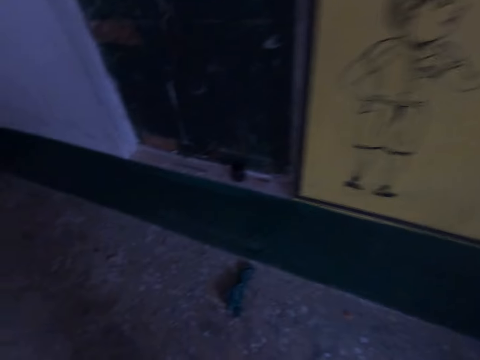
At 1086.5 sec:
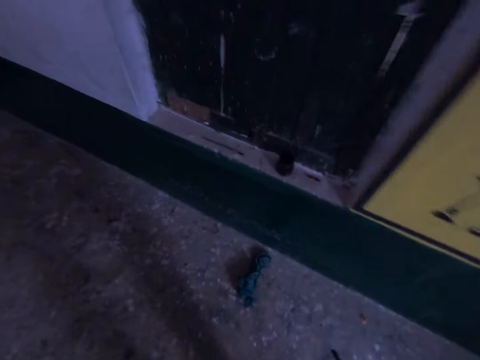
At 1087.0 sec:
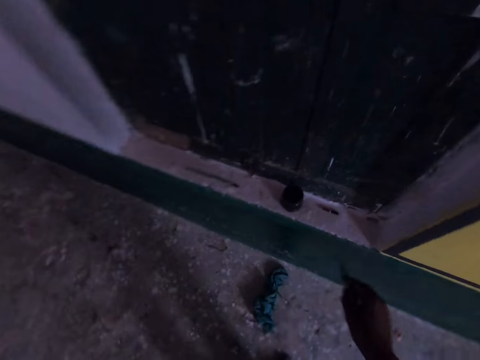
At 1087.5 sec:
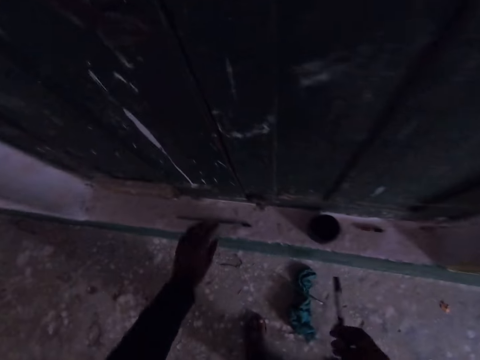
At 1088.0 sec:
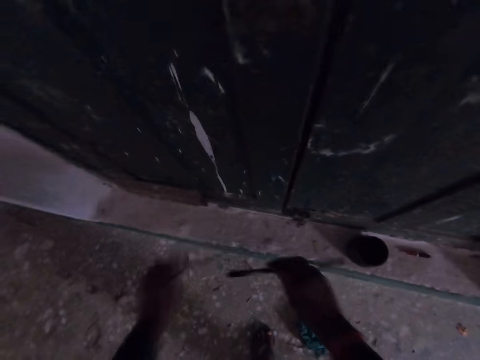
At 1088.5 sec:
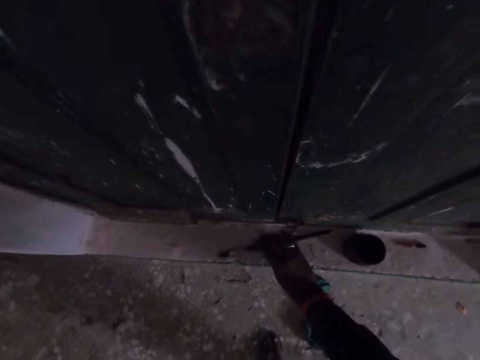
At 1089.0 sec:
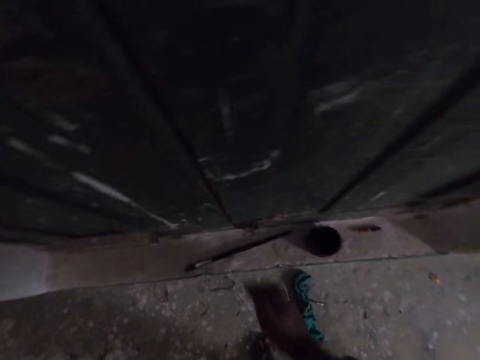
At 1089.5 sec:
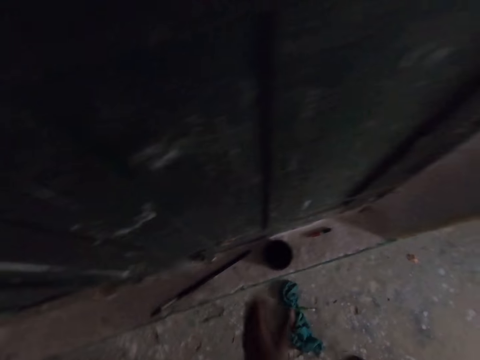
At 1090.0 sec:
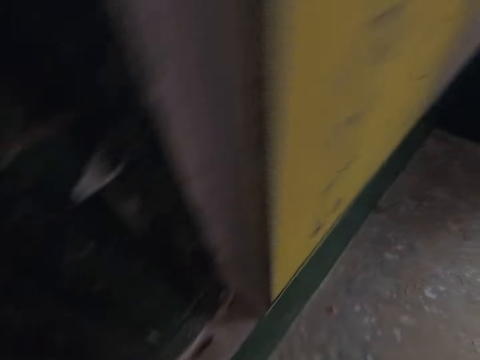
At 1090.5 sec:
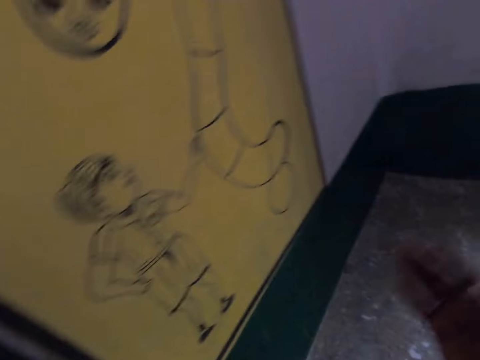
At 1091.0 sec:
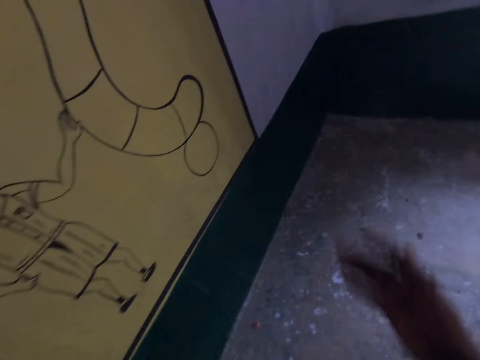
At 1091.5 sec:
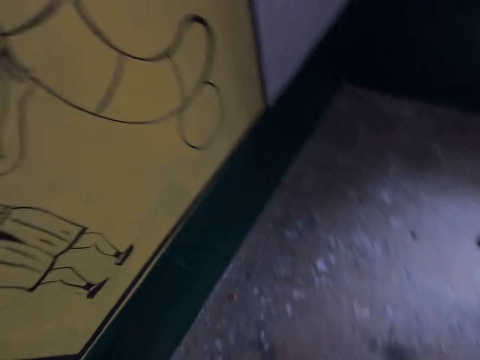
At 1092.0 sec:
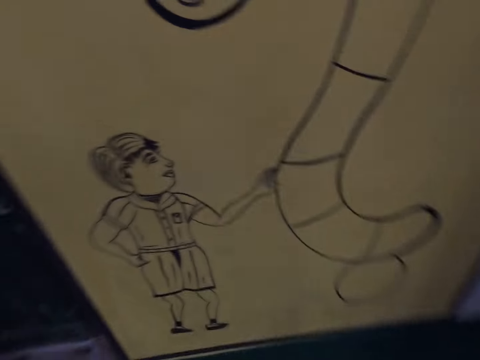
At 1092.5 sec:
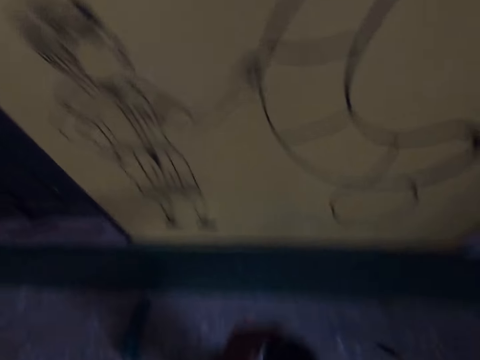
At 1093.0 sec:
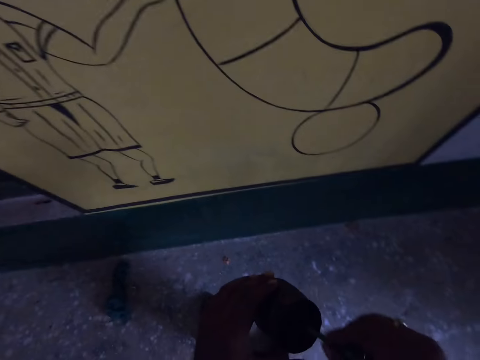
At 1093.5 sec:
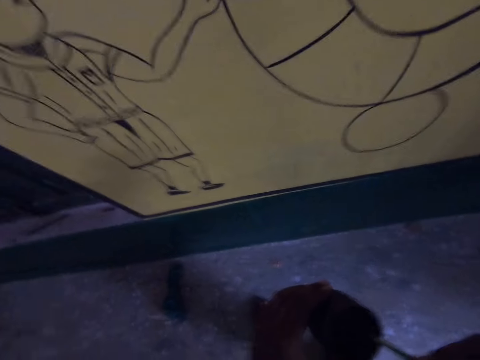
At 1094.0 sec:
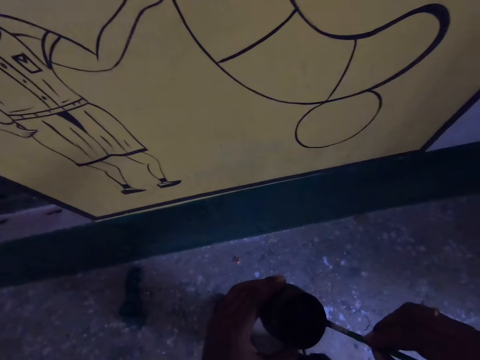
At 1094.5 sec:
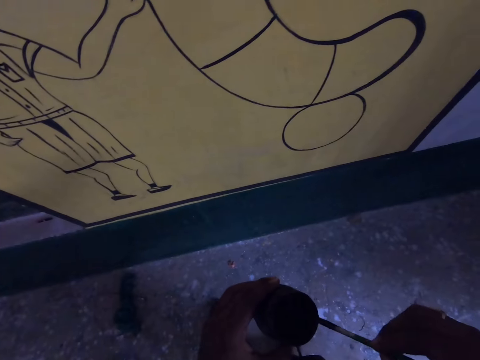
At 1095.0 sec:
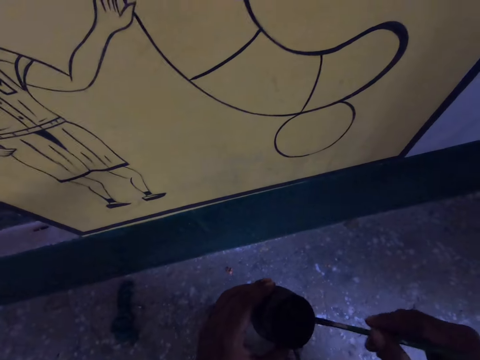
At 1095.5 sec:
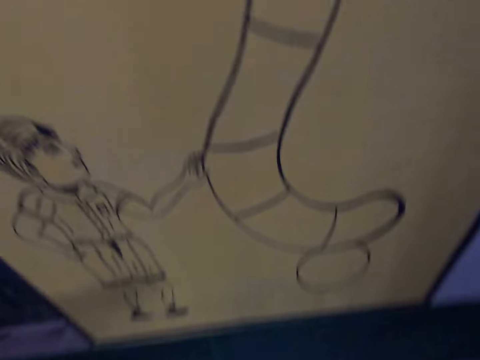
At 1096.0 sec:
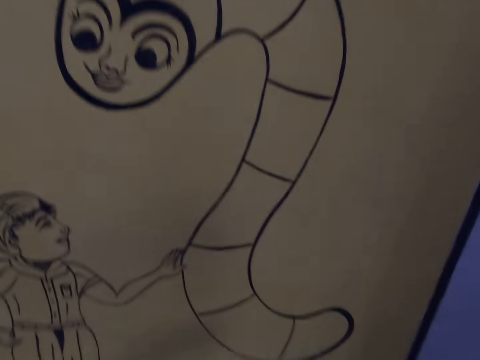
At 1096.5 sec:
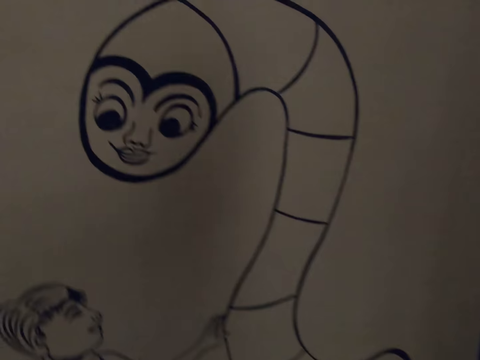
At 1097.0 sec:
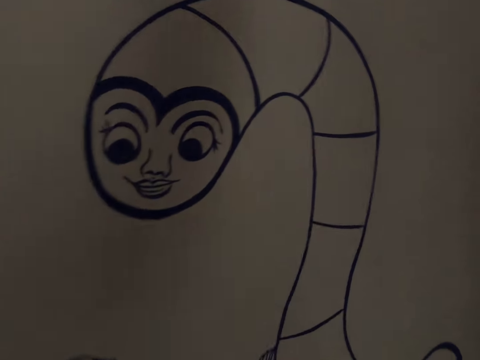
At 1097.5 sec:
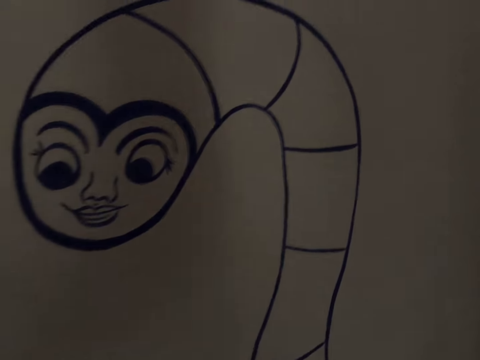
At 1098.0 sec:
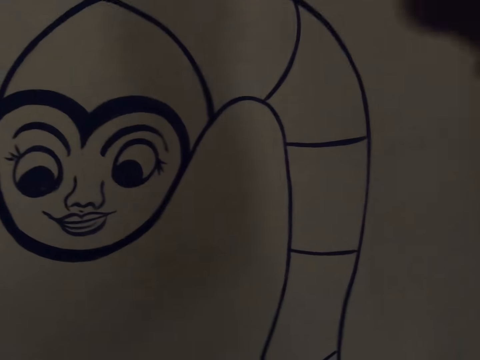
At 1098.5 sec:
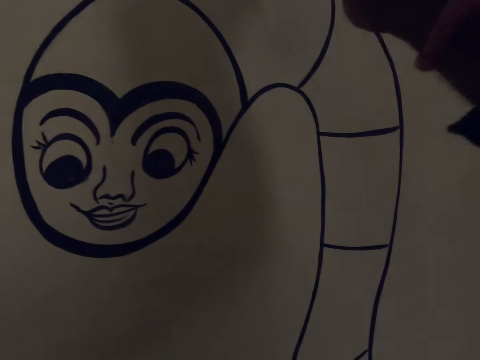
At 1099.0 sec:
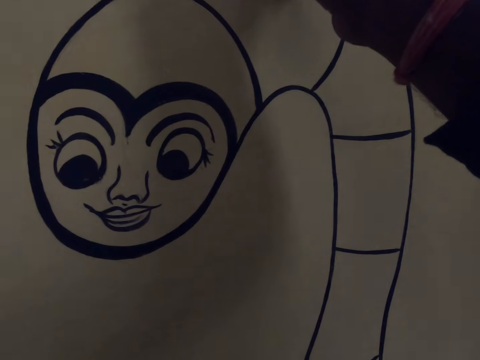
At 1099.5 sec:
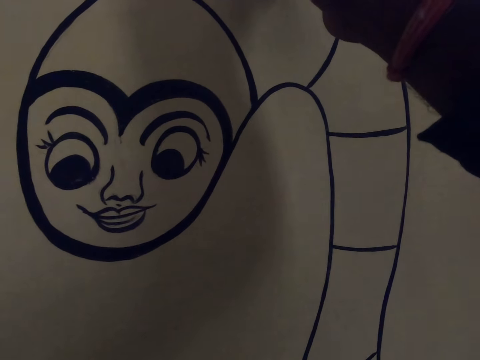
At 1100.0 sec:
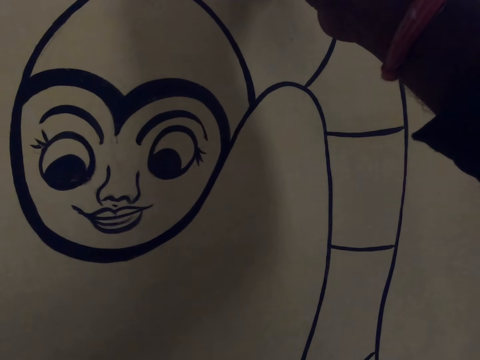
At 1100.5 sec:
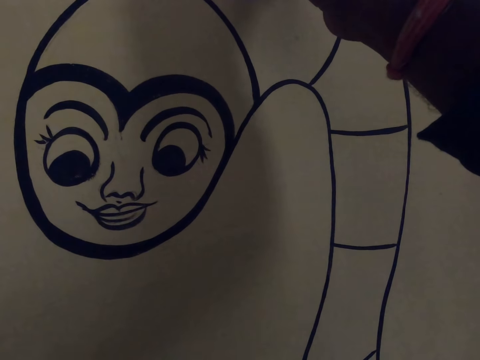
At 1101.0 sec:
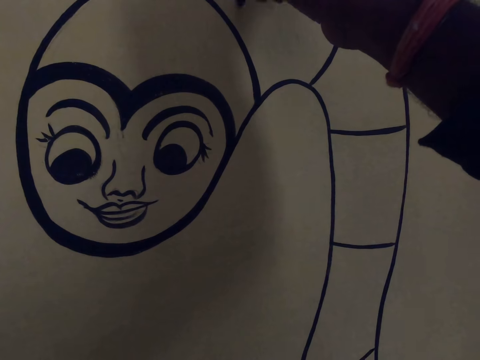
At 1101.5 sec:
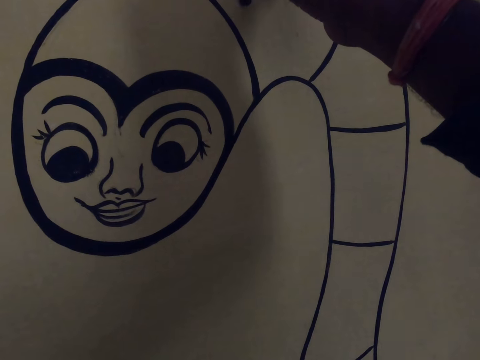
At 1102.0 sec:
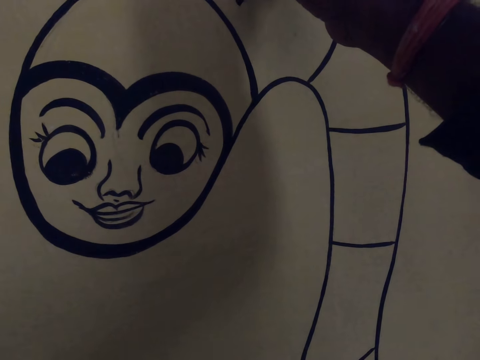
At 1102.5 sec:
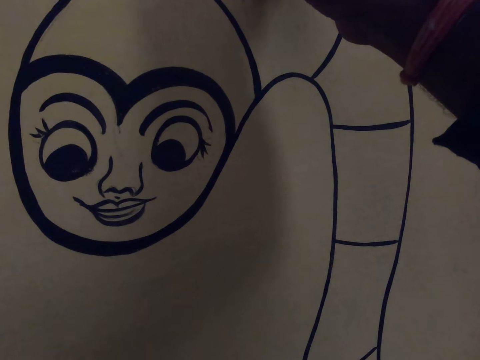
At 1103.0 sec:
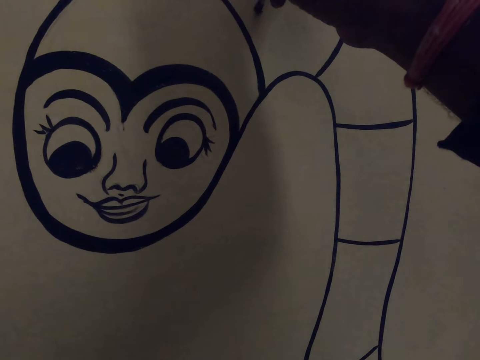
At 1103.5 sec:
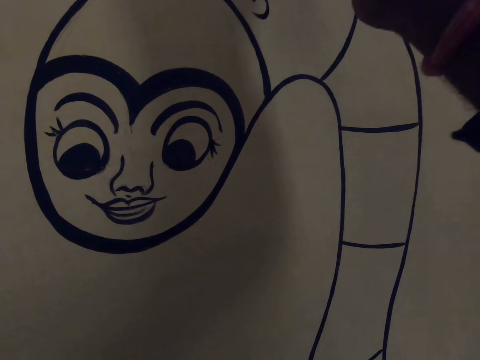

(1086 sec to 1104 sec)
The camera wearer walks around the house. He picks up the drawing brush or paint brush from the floor. He drops the drawing brush in his right hand on the floor. He places the paint brush on the window stool. He picks up the paint container from the floor. He interacts with a man. He points at the picture. He dips the drawing brush into the paint container. He removes excess paint from the brush. He draws on the wall or canvas with the paint brush.

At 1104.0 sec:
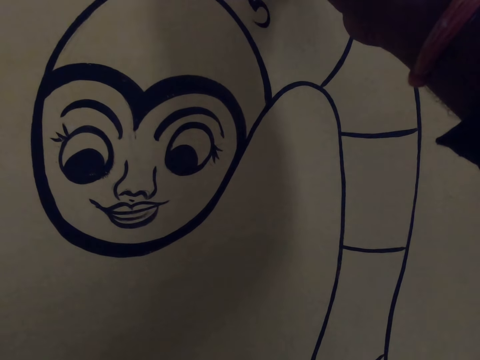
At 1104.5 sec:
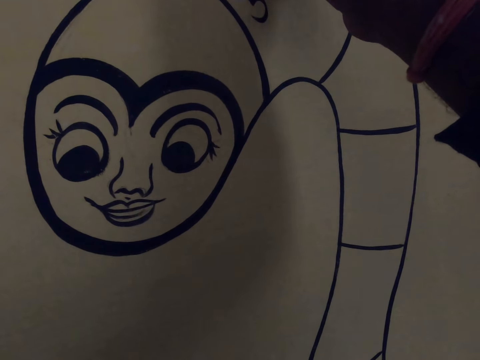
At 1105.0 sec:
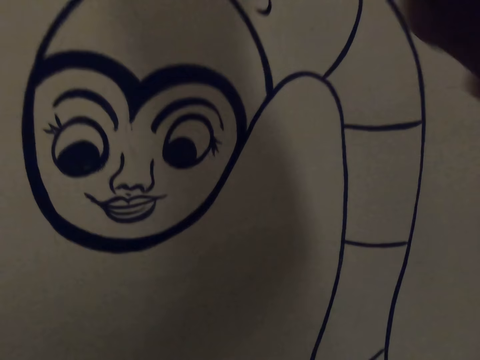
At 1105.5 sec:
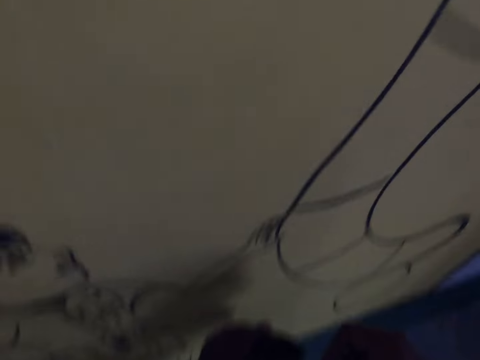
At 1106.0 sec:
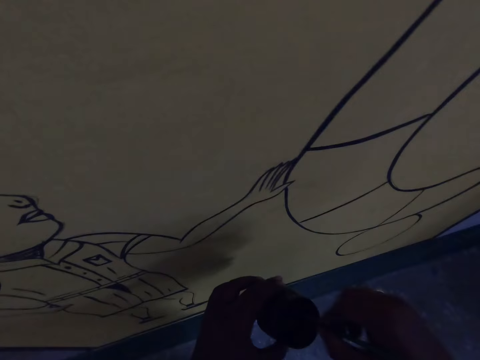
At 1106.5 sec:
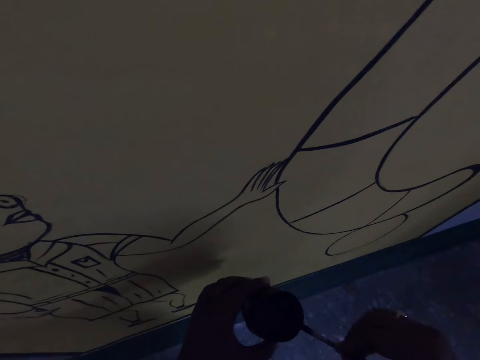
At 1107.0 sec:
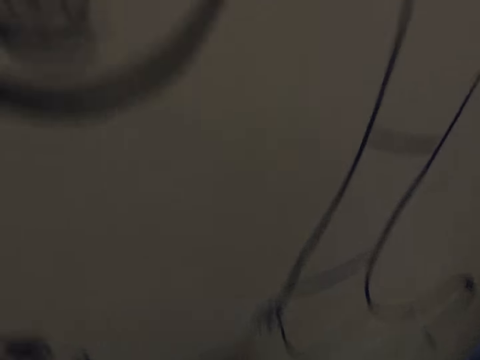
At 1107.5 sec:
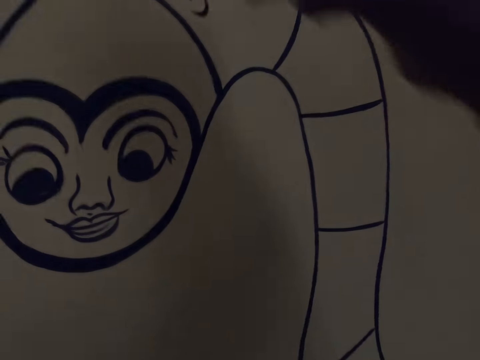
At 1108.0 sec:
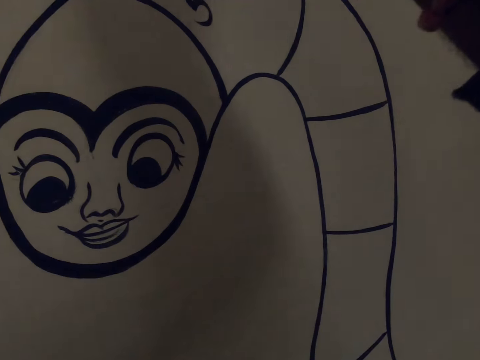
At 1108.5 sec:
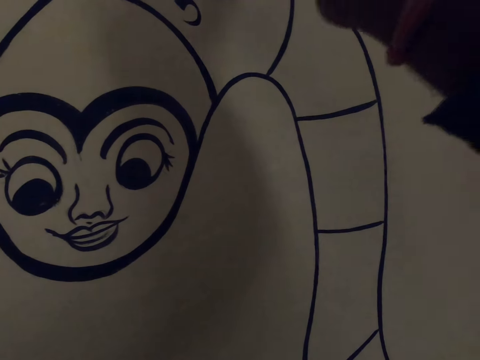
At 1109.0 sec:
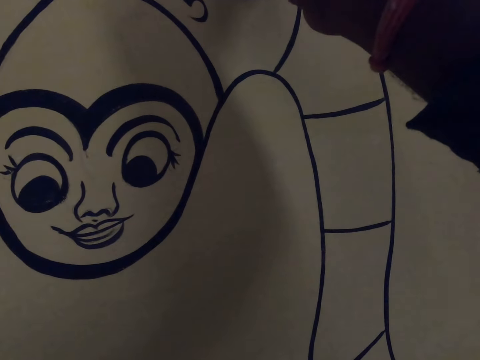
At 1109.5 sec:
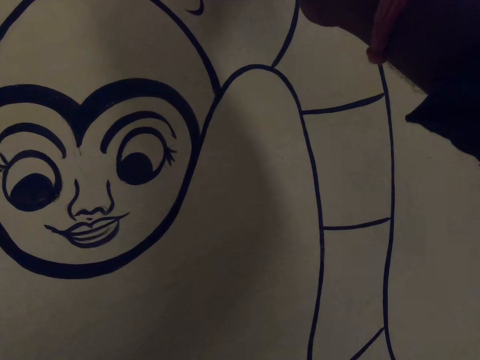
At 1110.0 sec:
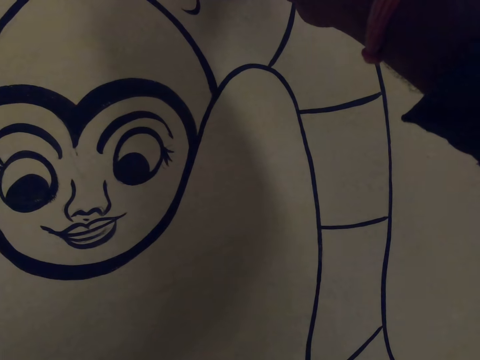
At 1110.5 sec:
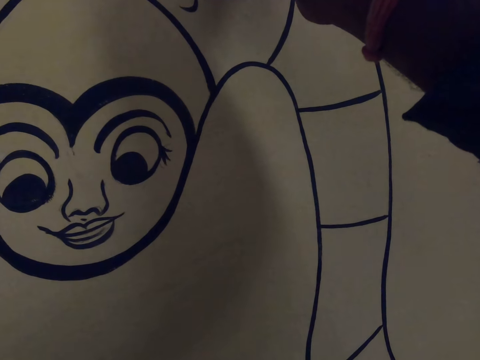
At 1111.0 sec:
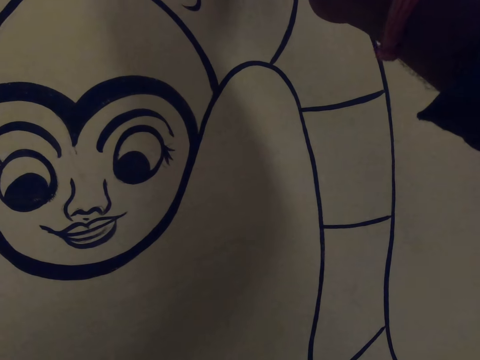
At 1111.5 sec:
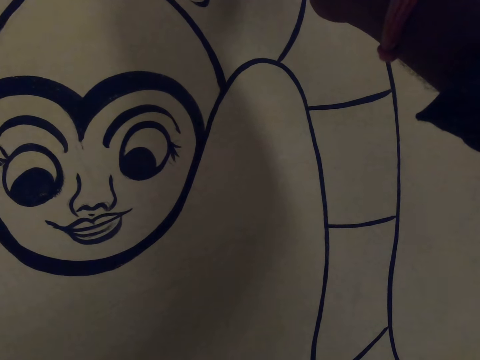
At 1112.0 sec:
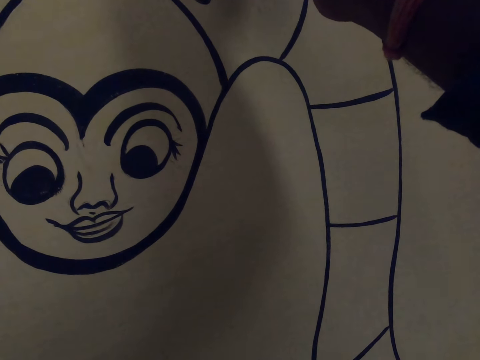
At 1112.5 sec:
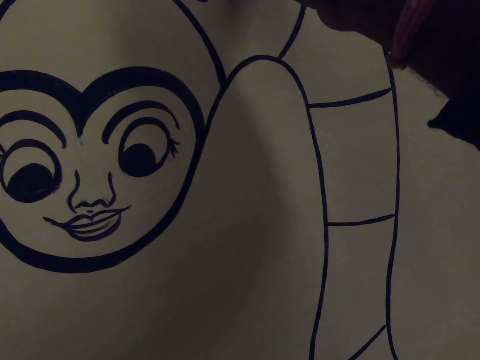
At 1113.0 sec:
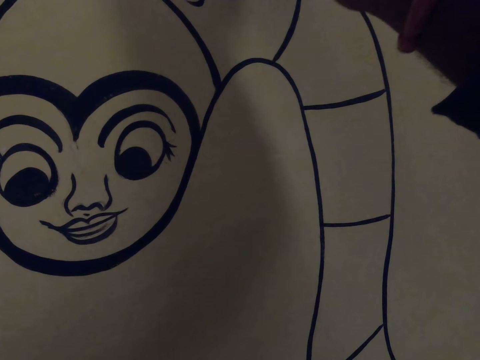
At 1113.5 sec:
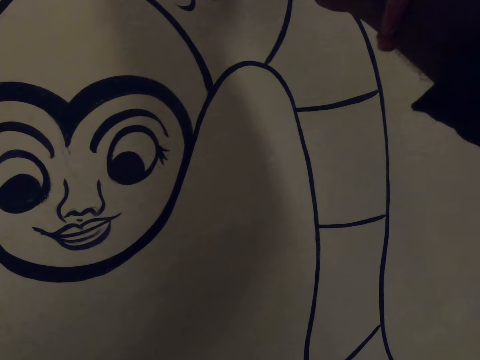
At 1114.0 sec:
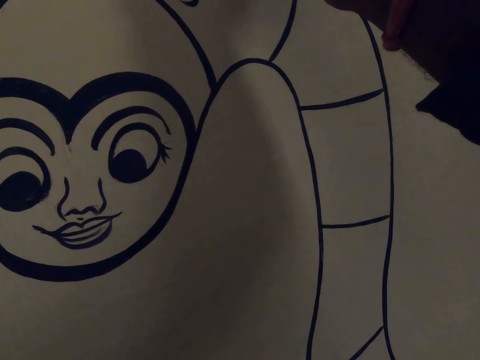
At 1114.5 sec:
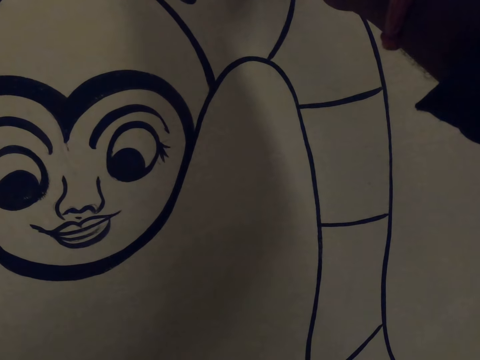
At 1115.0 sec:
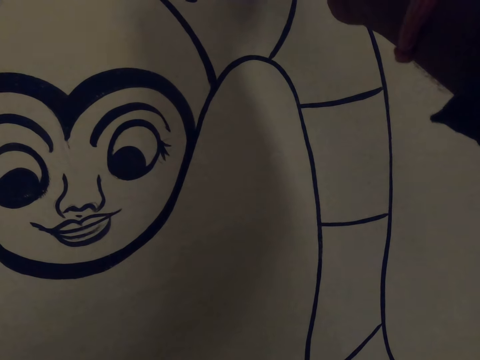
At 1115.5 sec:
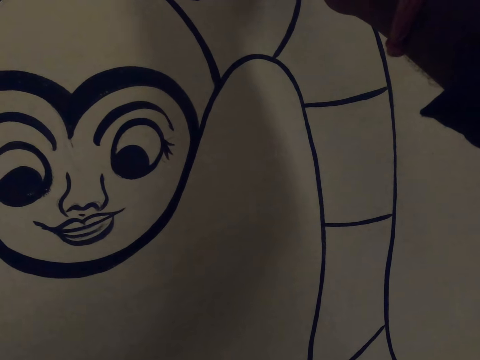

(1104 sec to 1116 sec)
The camera wearer dips the paint brush in the paint container. They drain the paint on the brush on the edge of the paint container. They draw on the wall or canvas with the paint brush.
